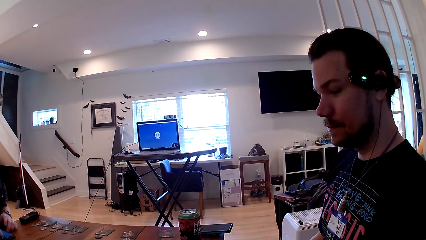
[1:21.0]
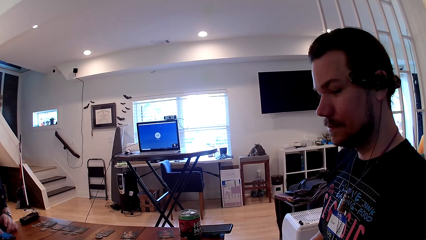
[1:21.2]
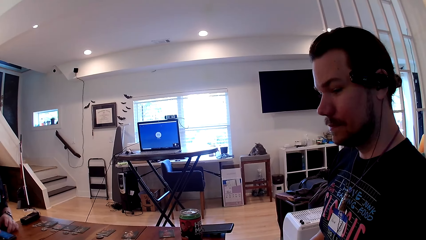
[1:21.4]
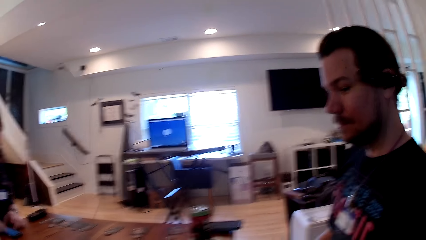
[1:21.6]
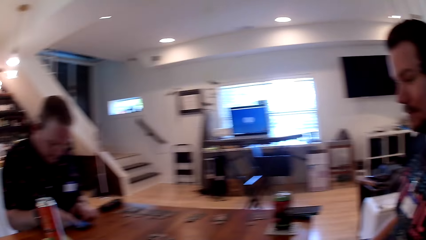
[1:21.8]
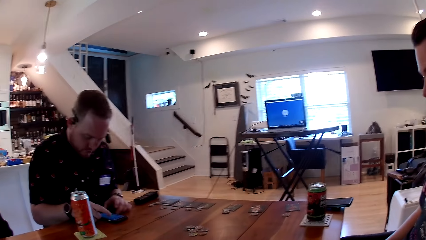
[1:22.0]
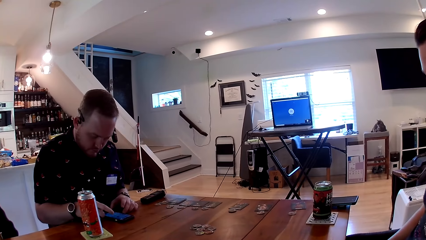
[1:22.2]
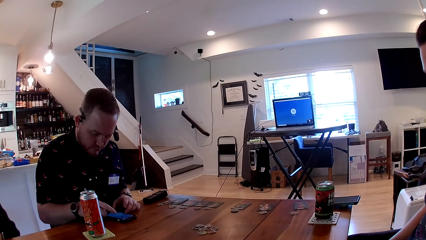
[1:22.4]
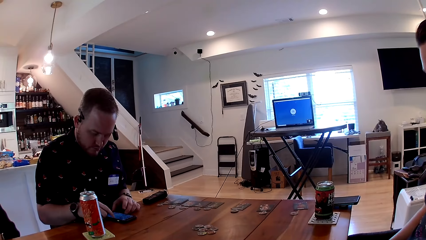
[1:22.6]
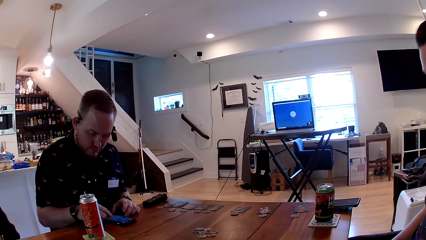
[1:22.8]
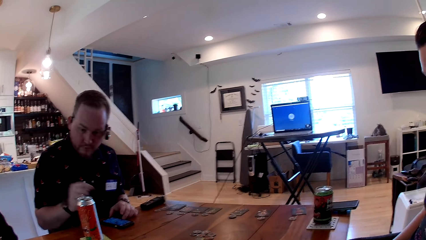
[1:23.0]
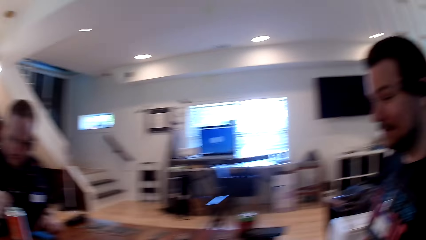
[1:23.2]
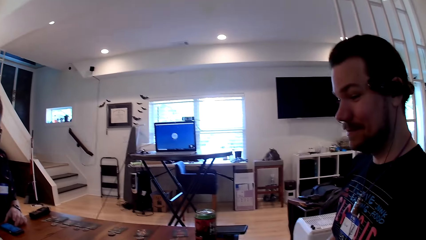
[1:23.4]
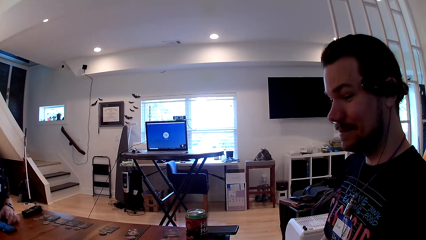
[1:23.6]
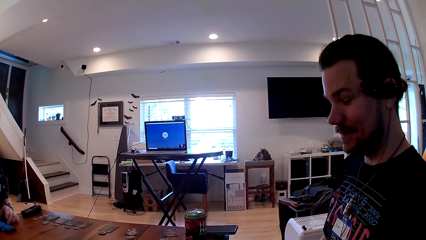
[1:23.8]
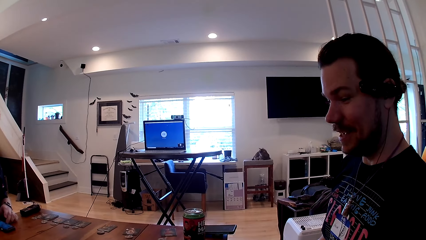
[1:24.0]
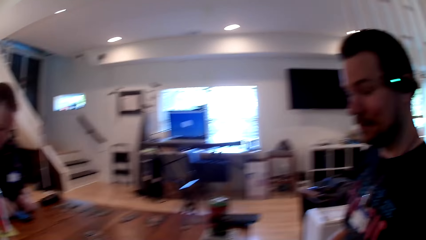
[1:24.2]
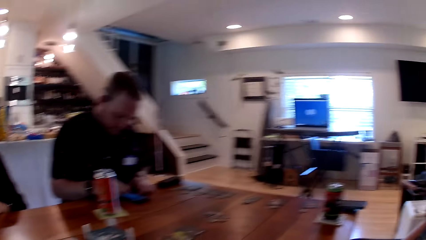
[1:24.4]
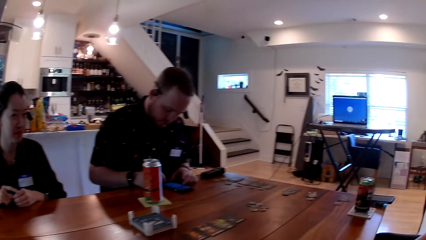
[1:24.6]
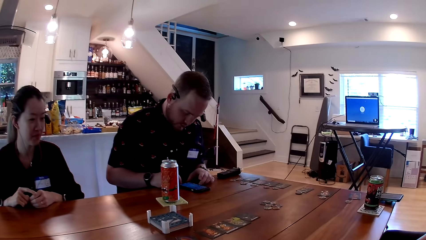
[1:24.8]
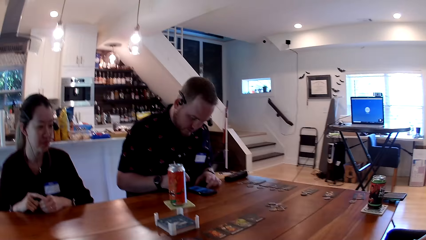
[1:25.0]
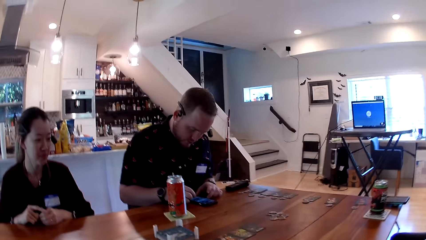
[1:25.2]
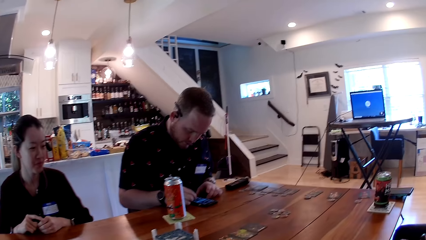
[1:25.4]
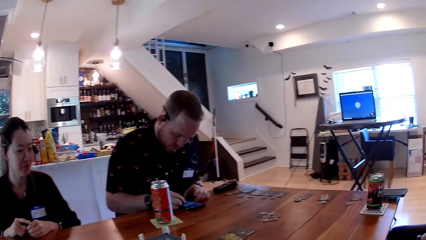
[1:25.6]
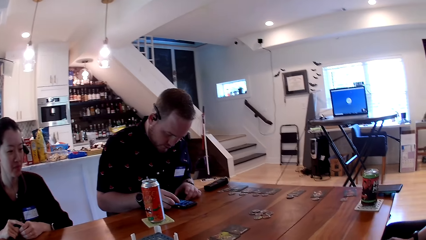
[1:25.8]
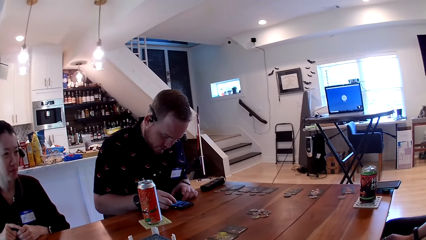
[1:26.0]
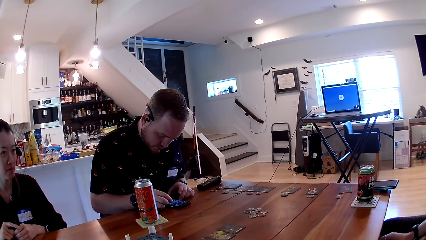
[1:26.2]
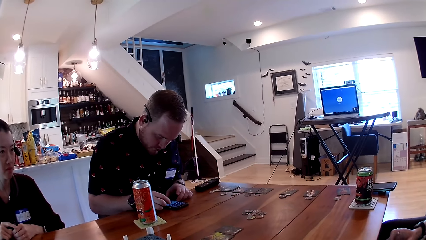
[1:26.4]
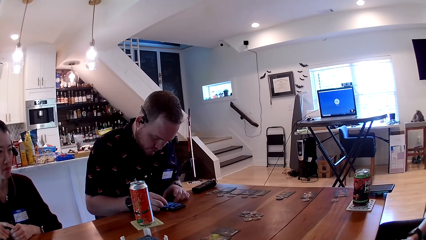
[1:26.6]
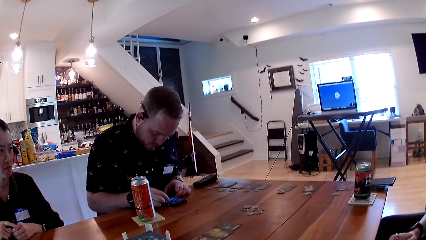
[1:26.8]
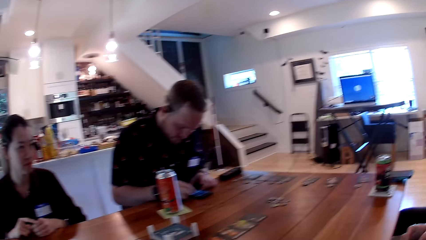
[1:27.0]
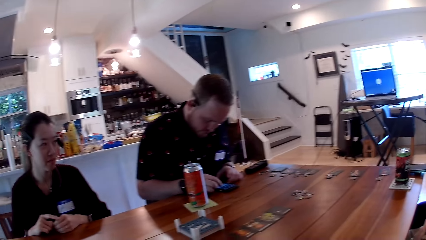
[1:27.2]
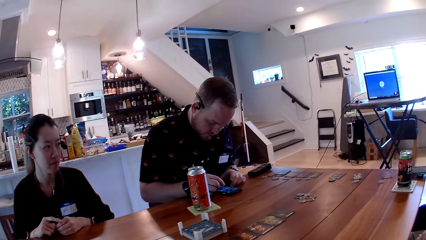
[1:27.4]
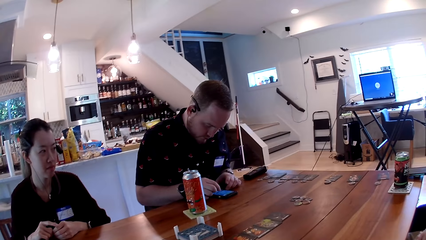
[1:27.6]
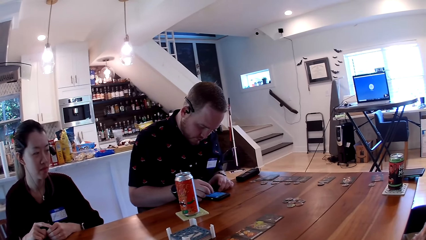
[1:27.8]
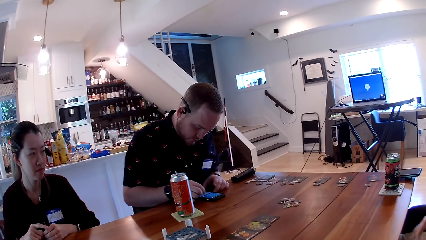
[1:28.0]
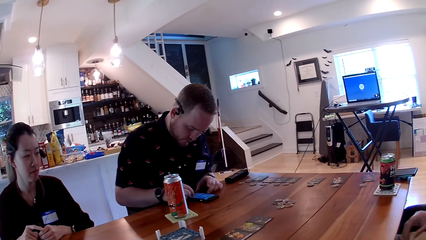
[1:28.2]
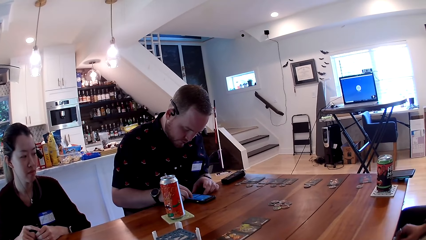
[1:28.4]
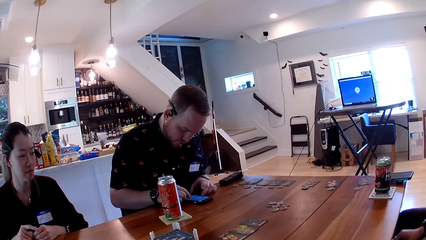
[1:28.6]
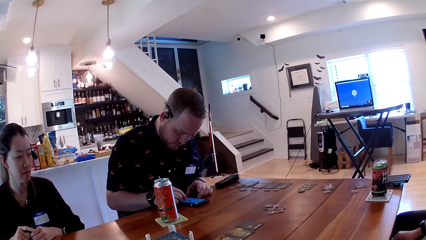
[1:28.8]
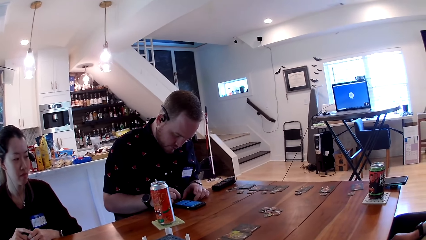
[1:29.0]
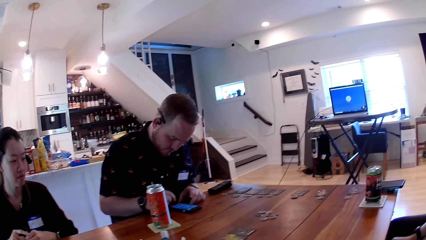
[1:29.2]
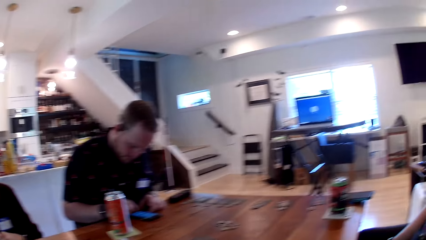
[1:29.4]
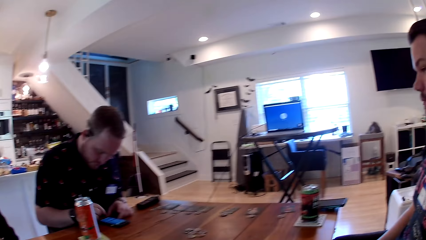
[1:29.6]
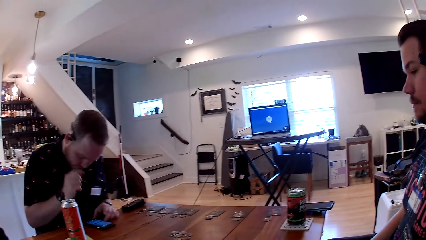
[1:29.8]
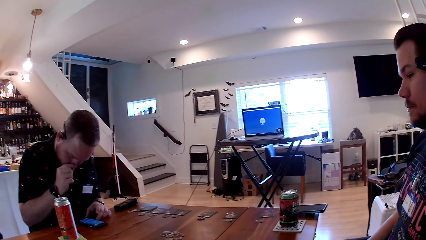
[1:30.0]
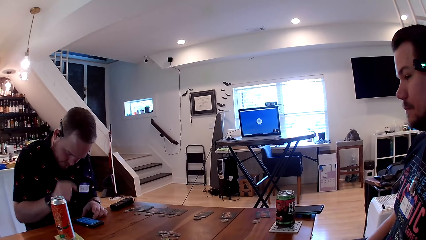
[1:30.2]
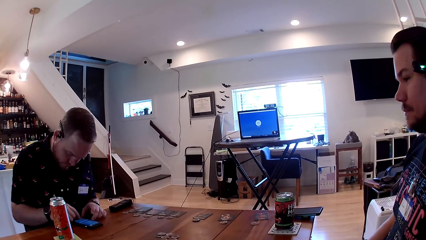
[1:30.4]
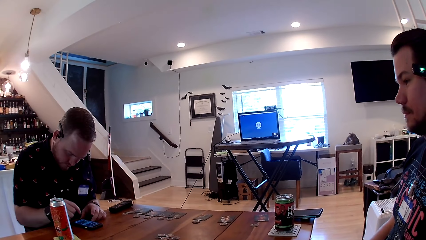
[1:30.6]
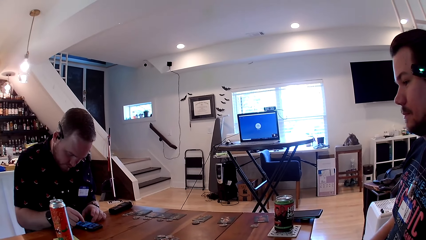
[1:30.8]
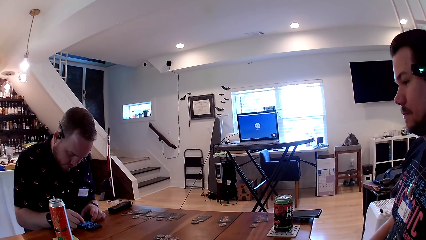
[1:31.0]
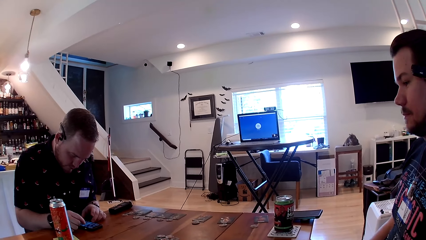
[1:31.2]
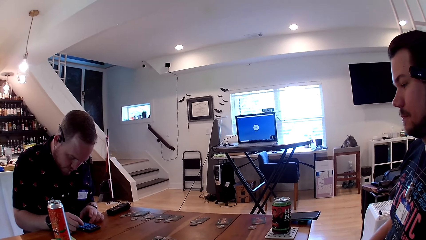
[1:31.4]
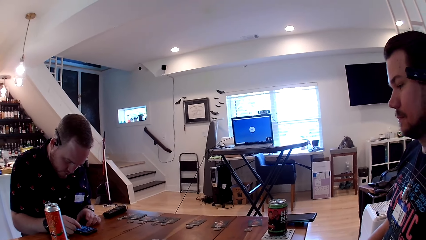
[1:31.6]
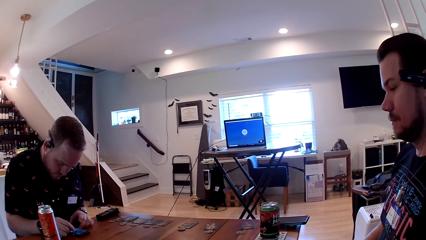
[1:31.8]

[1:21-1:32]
The camera wearer looks at a man. They sit in the house.

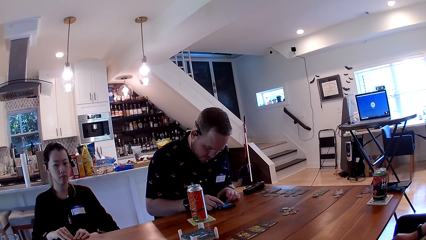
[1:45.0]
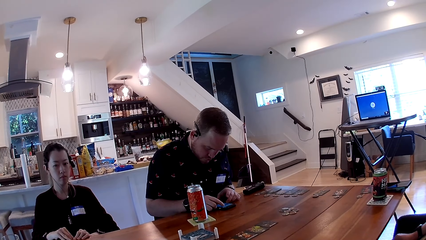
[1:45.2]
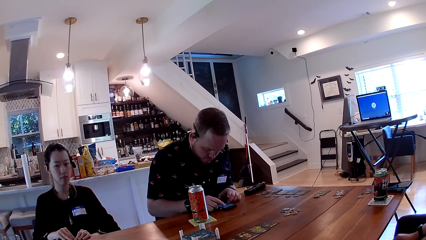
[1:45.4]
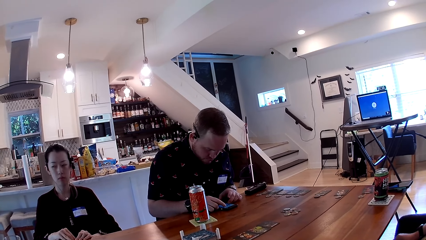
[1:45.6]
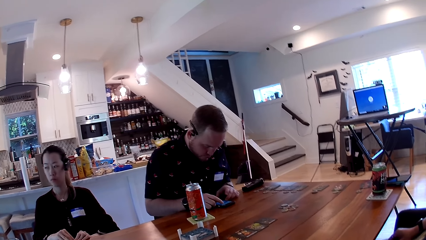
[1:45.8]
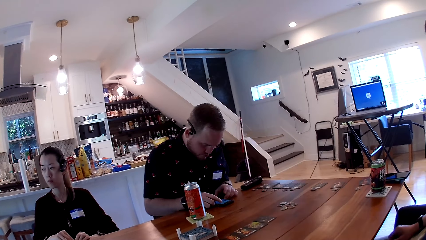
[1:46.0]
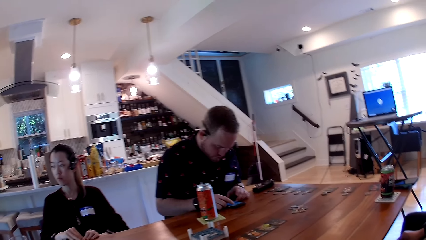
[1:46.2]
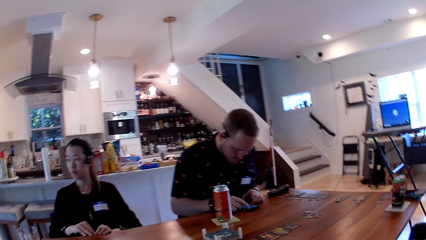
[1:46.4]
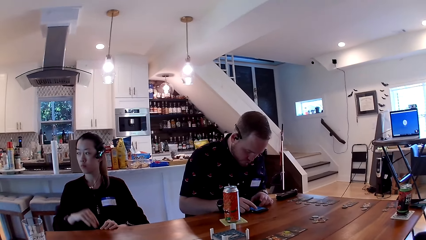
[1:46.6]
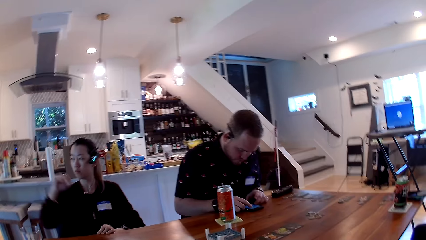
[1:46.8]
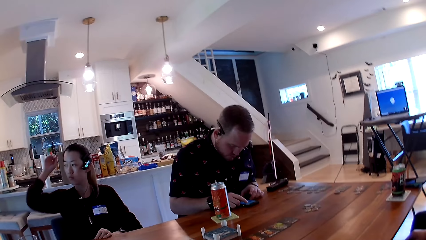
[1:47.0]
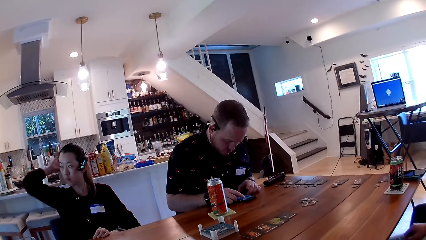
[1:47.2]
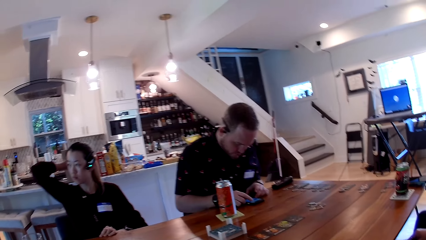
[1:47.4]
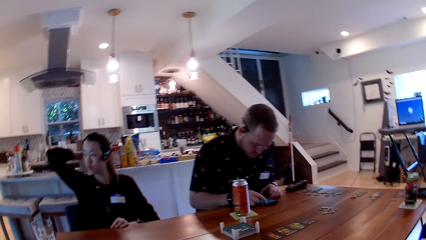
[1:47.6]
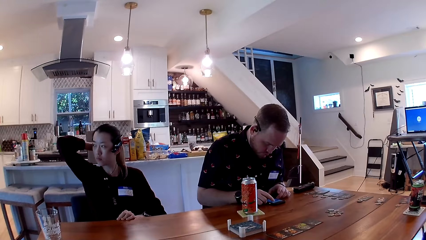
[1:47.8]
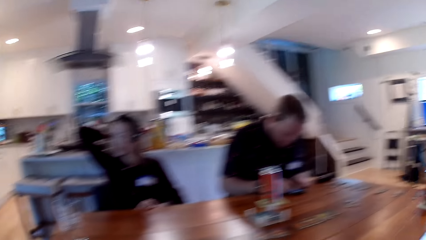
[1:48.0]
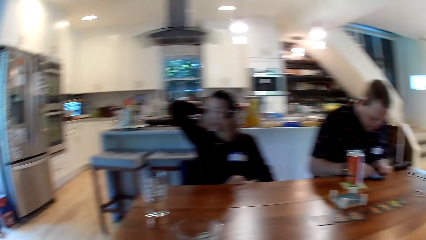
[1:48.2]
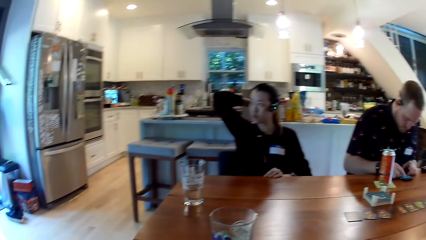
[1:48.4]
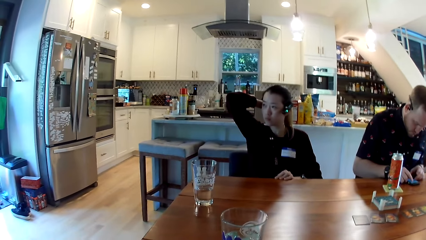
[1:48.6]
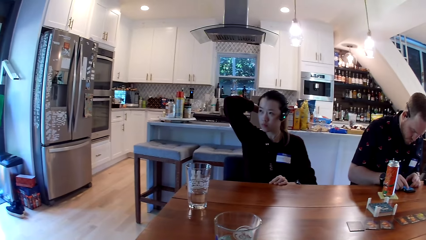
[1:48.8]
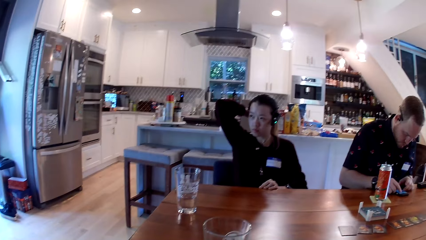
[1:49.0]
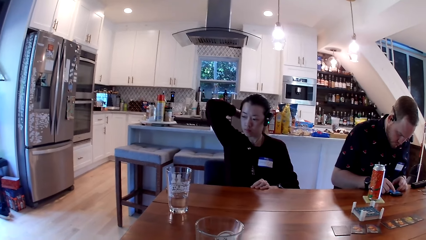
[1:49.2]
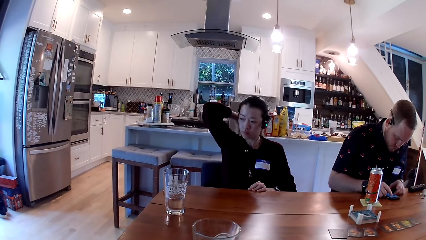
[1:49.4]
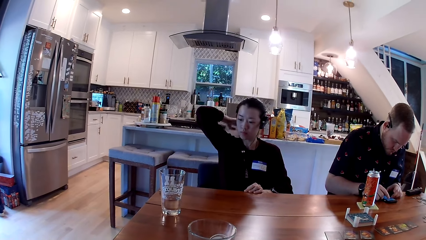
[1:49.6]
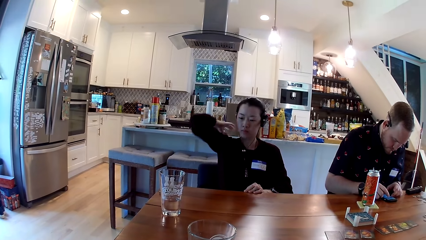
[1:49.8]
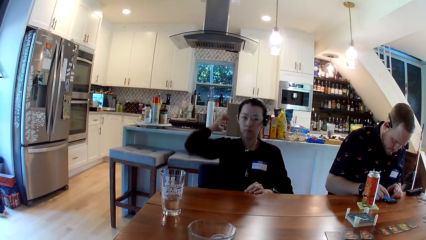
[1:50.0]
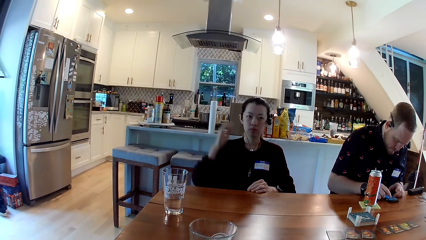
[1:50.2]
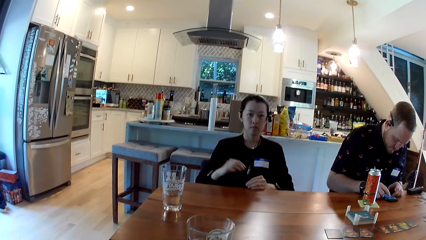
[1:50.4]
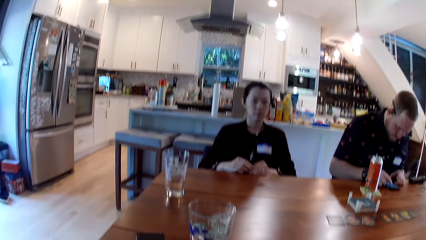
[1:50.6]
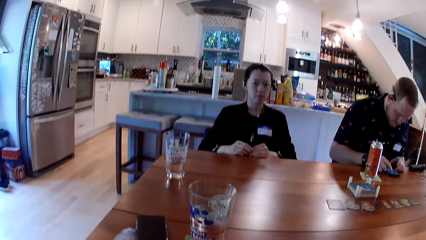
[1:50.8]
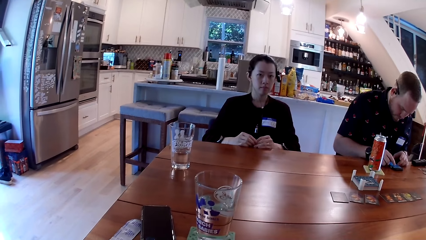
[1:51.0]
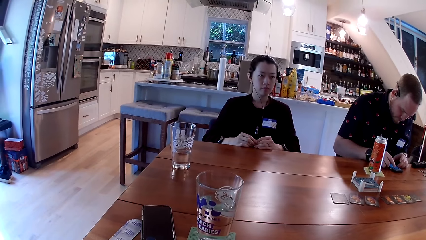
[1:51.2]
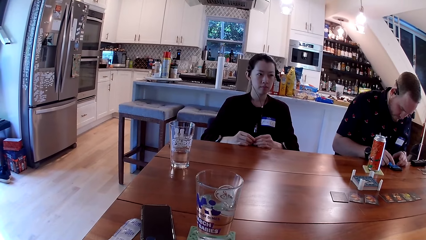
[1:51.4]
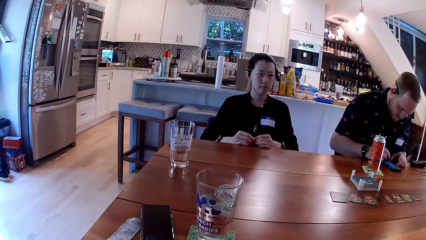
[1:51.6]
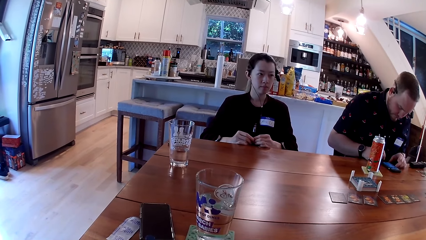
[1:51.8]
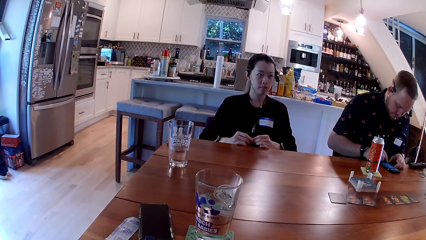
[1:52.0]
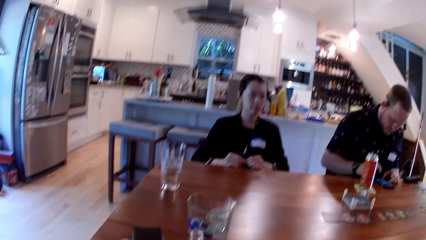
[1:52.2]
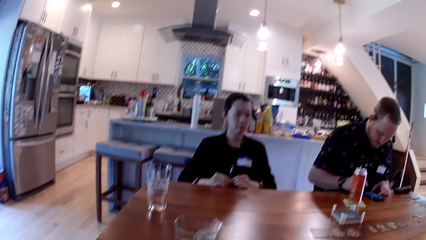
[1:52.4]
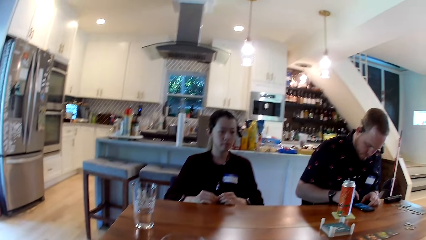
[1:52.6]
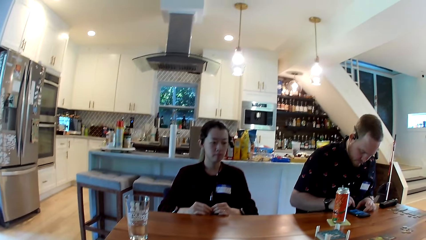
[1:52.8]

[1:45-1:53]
A woman adjusts her hair with her right hand. The woman places her right hand on the table.
